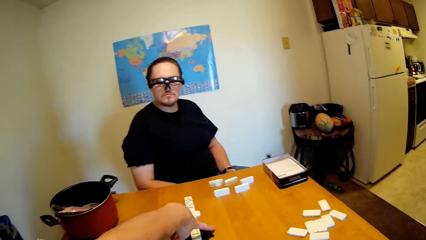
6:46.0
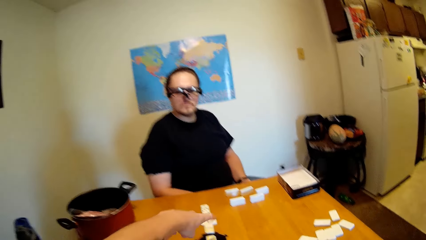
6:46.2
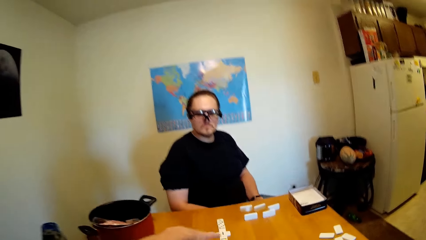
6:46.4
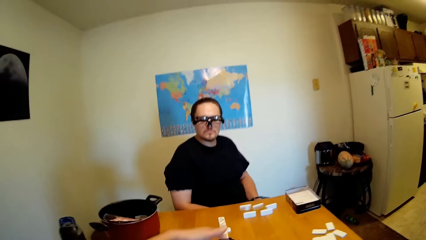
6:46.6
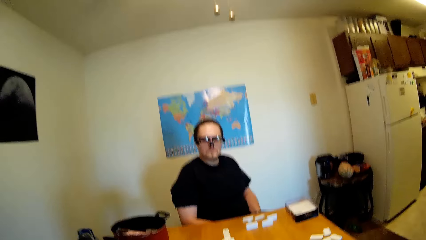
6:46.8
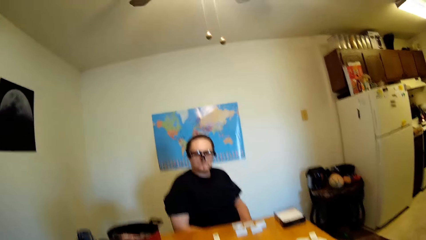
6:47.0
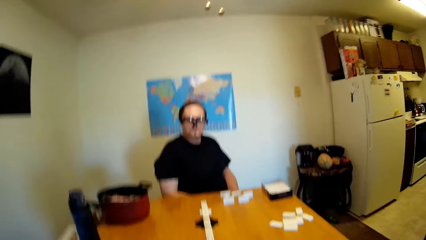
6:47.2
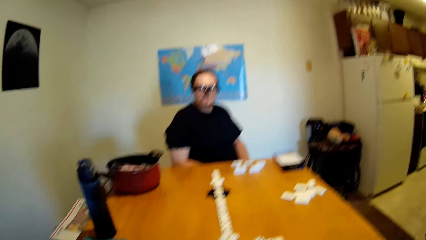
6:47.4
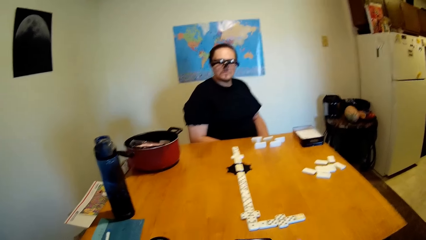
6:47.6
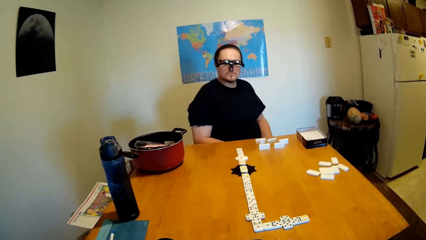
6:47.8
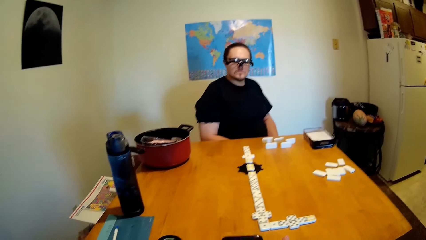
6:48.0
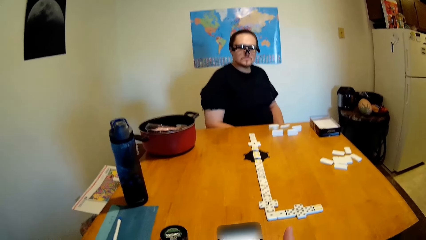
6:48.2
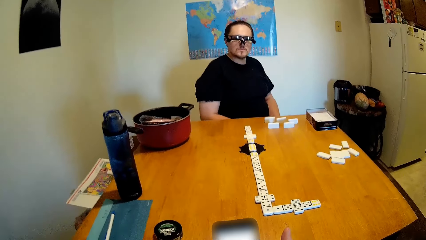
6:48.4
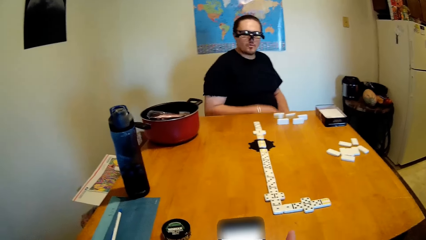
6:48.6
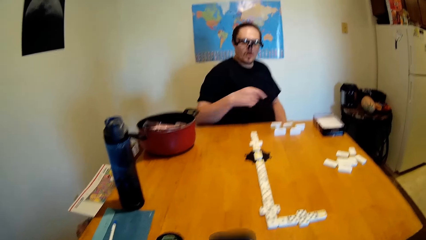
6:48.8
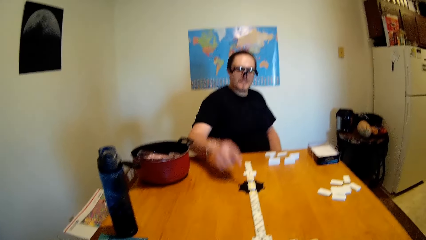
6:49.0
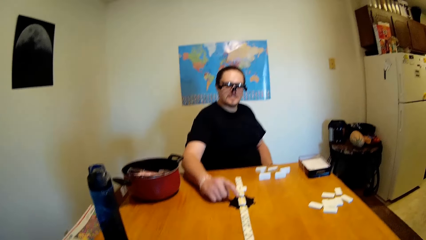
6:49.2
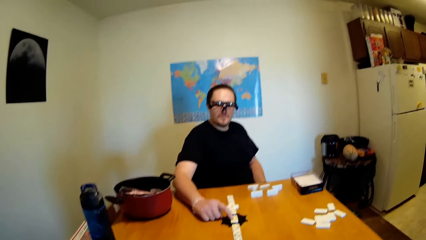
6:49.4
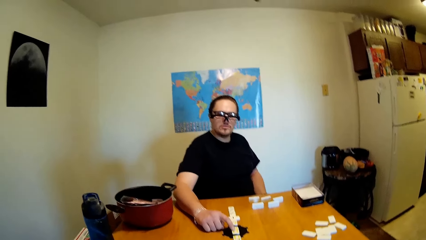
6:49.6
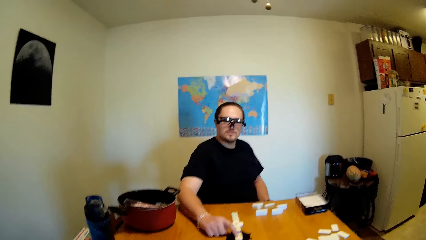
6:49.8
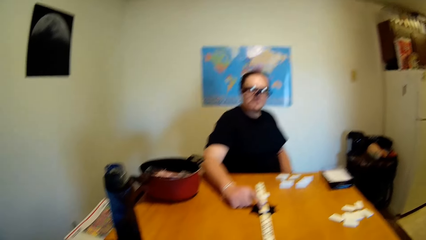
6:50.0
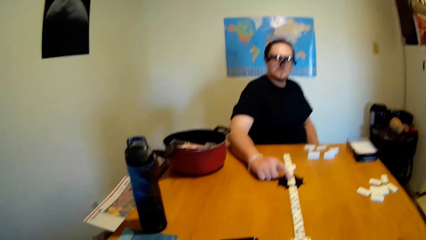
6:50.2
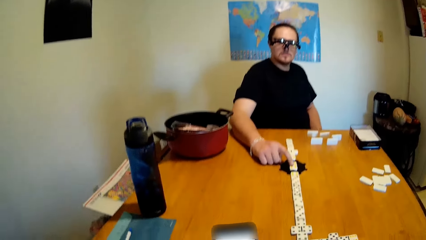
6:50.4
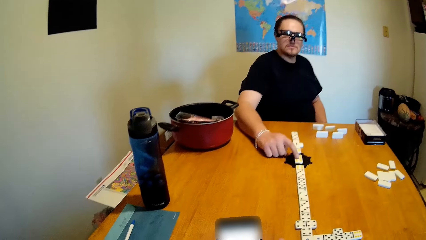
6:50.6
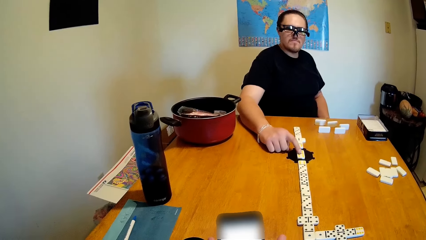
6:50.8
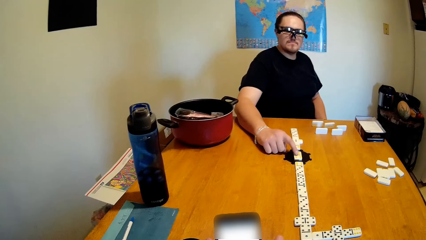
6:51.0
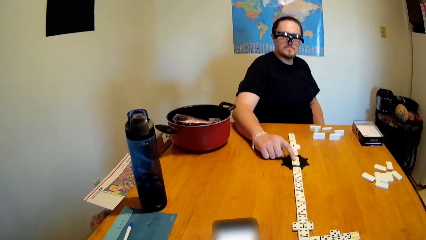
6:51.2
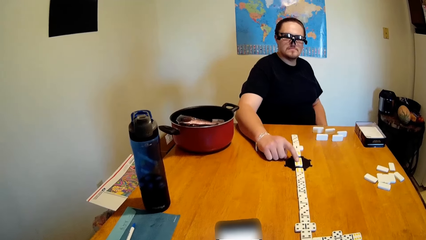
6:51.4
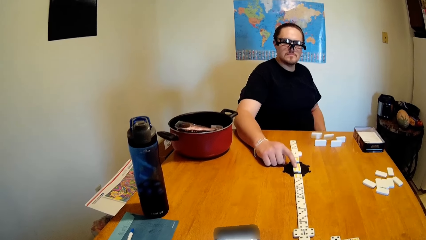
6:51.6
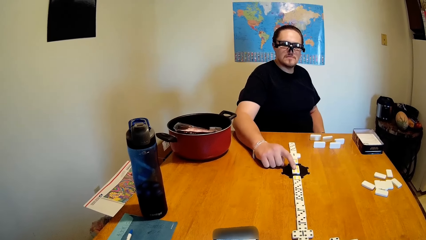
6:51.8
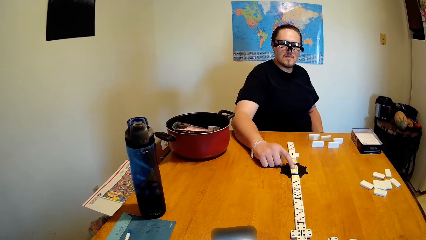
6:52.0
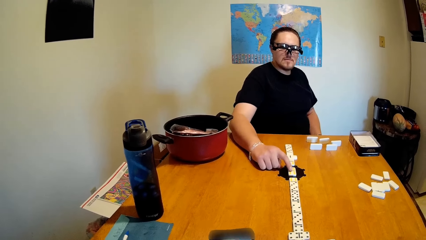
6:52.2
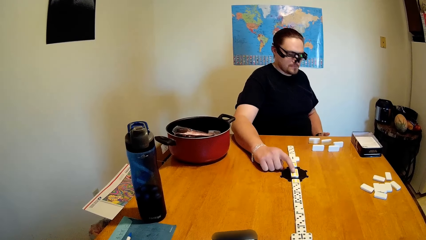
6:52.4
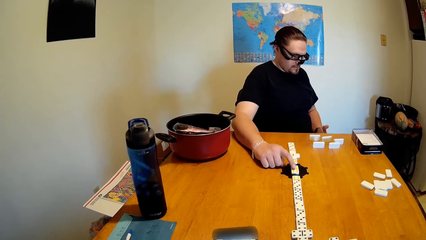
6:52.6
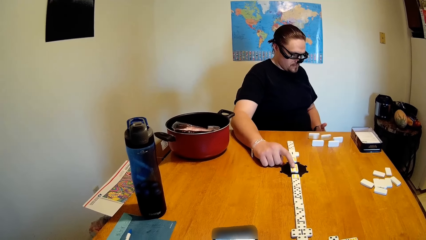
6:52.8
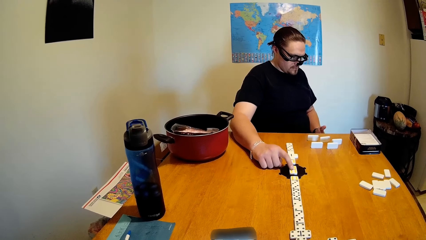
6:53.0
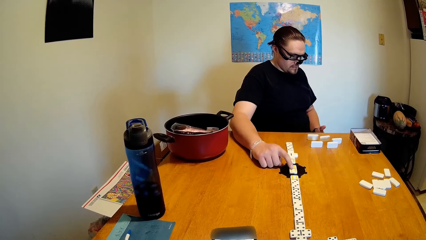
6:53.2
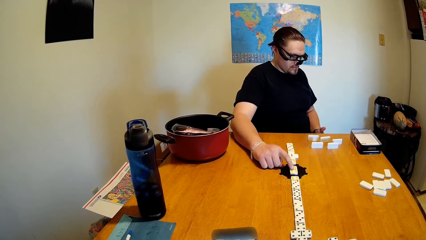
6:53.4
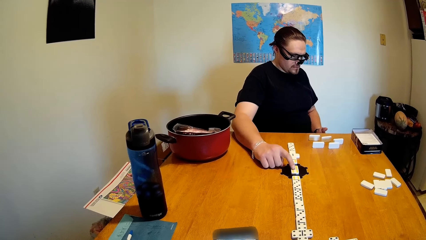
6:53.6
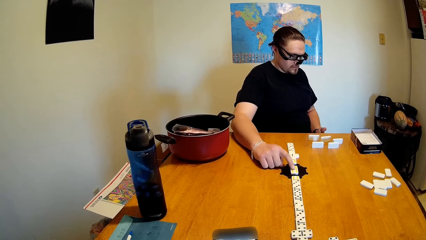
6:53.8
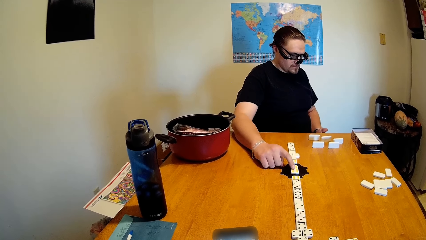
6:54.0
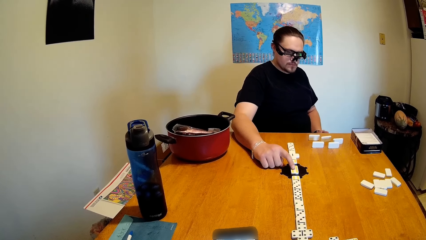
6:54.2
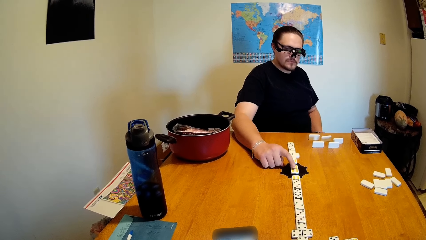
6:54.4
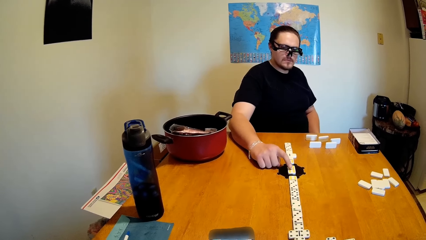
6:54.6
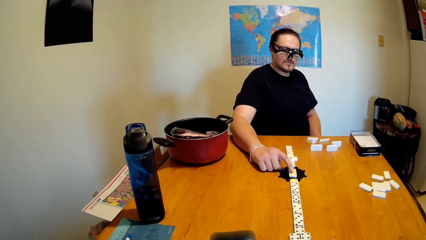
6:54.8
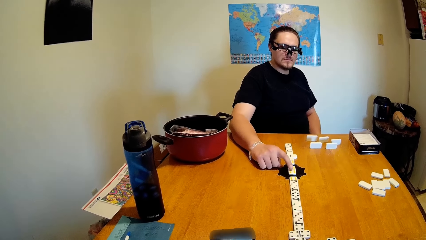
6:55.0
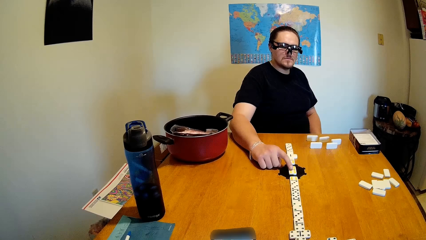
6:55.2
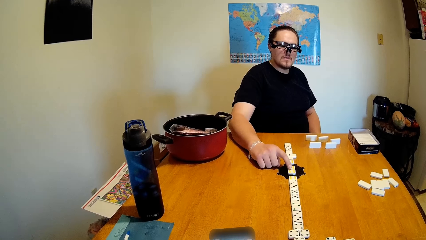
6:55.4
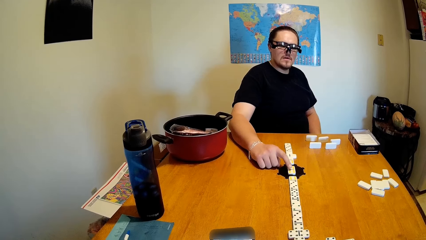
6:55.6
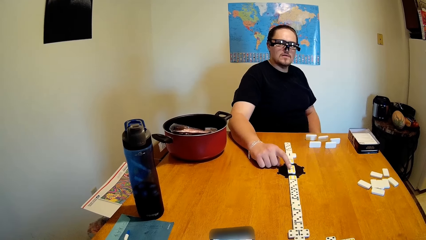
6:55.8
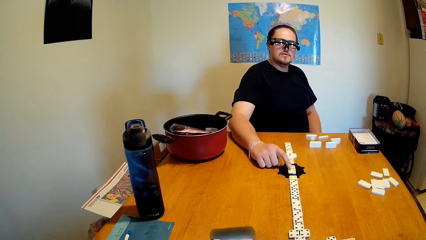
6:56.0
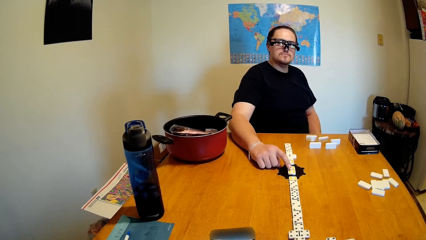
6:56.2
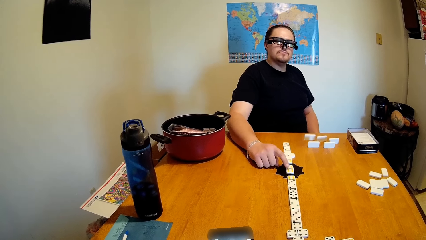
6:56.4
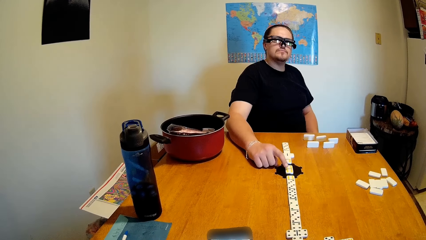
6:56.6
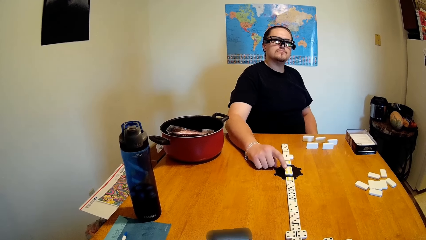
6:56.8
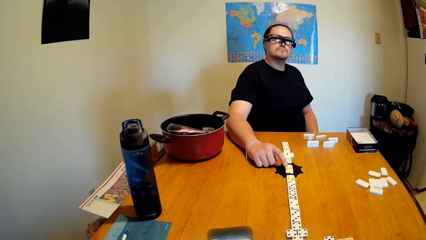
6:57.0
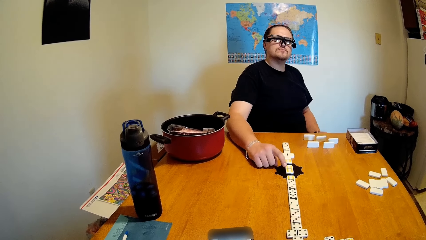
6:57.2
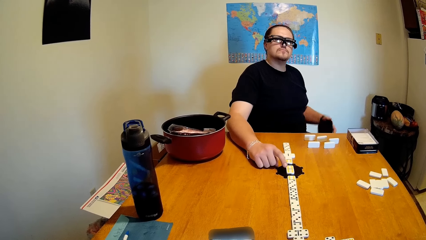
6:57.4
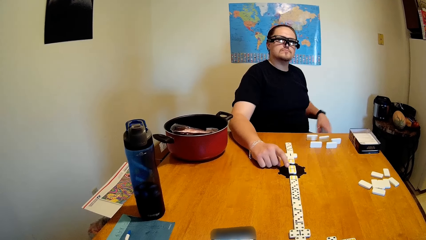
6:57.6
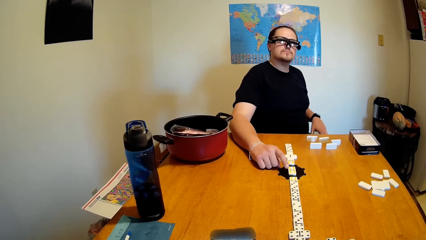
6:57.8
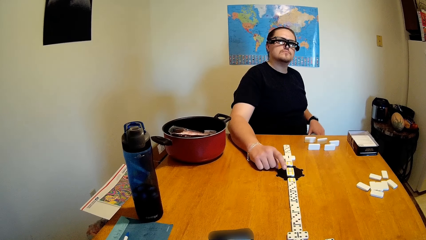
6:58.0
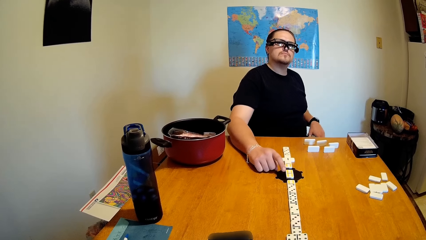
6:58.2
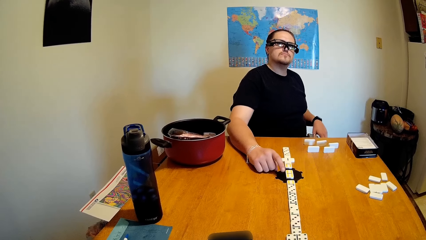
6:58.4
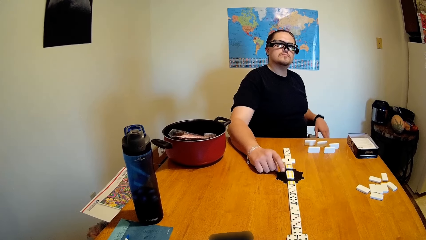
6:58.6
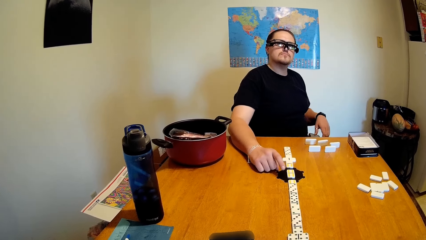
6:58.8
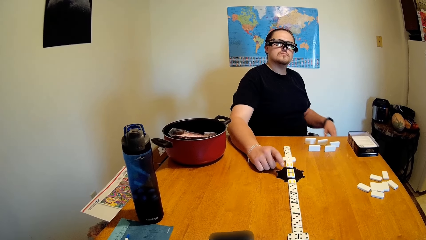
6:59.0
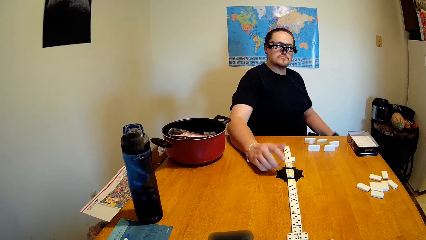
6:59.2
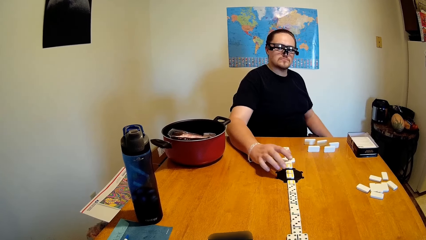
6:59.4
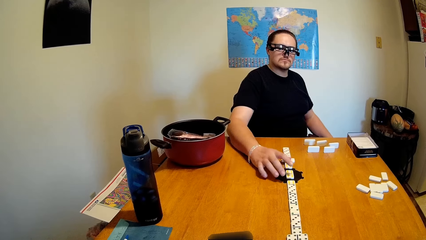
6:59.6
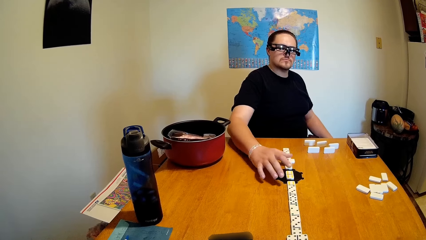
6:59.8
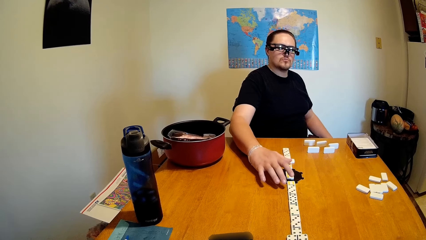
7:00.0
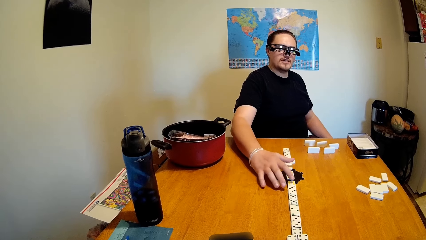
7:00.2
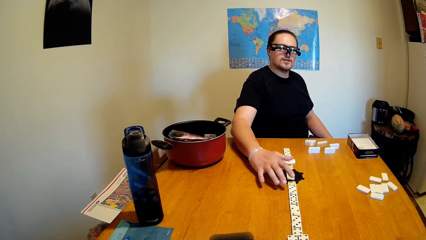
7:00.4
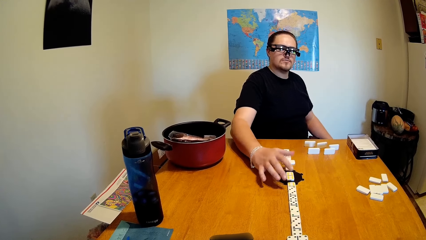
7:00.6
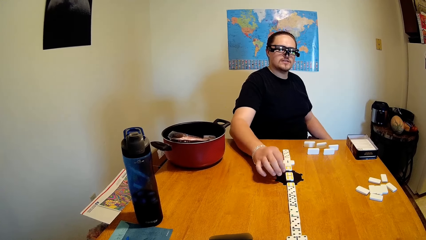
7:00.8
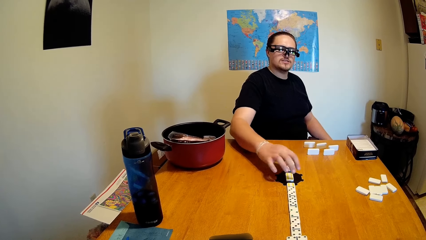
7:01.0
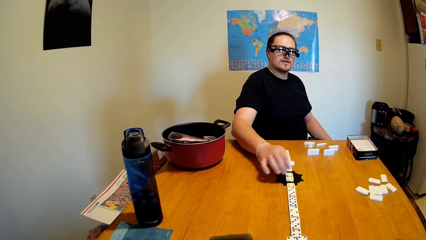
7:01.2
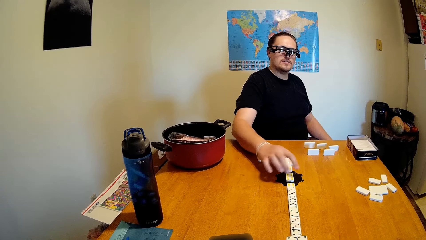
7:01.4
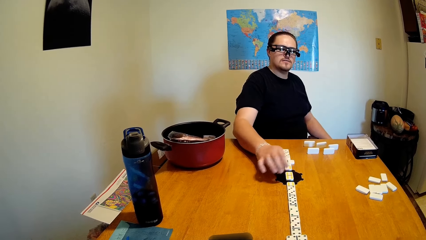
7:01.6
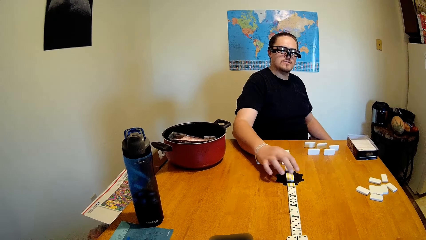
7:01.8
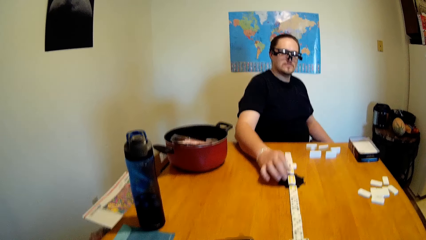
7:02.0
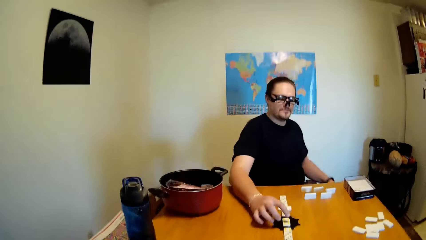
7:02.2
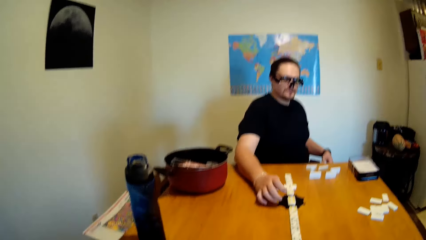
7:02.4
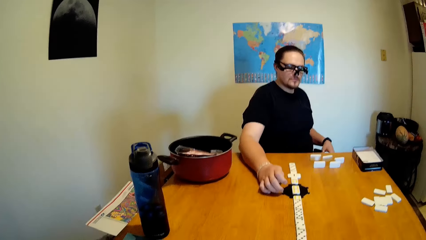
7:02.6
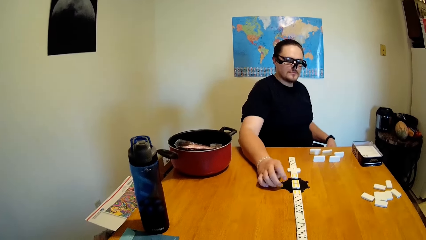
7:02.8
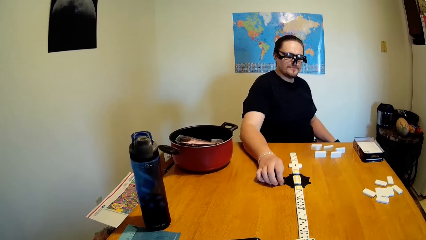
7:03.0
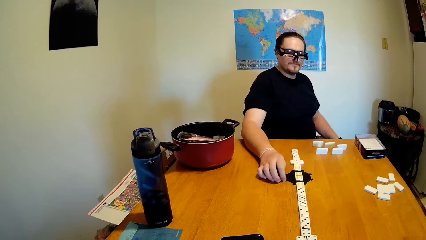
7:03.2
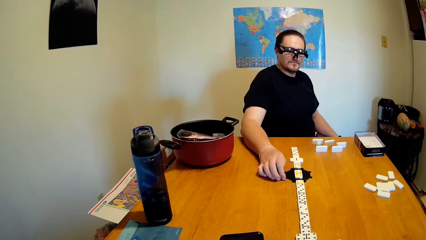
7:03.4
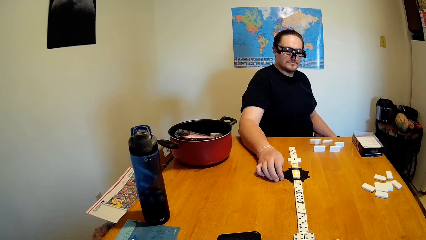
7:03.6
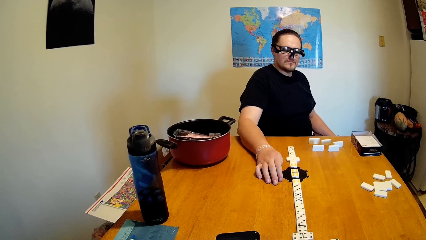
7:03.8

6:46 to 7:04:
The camera wearer touches the dice on the table. They hold the phone in the hands. A man points at the dice. The man moves the hand on the table and talks to the camera wearer. The camera wearer talks to the man. The man touches the dice. The man moves his hand.
